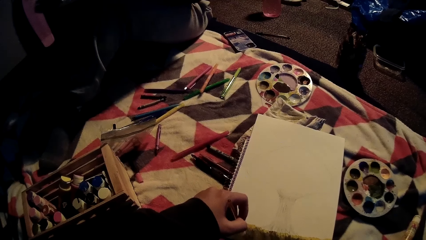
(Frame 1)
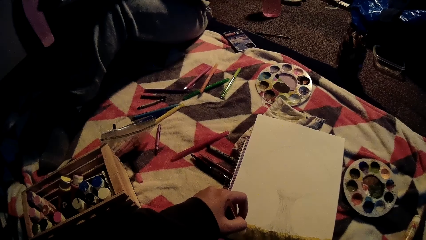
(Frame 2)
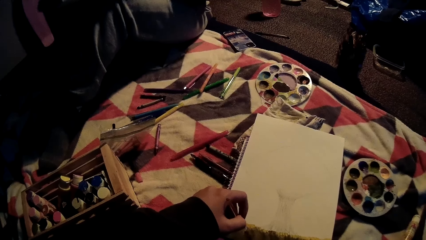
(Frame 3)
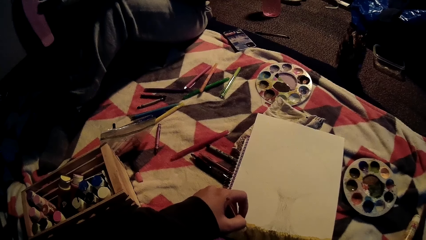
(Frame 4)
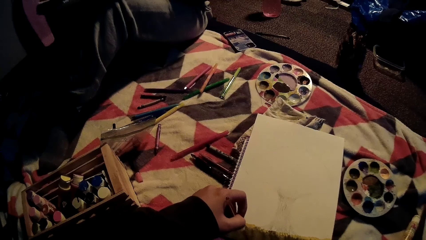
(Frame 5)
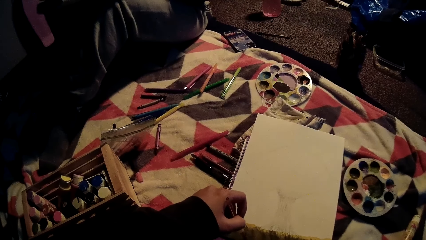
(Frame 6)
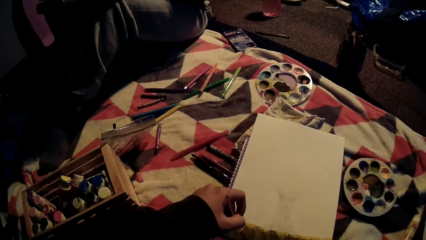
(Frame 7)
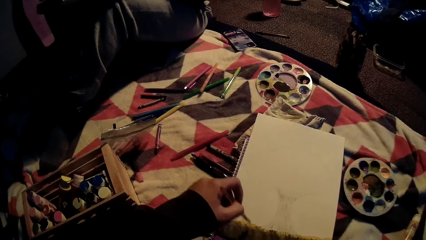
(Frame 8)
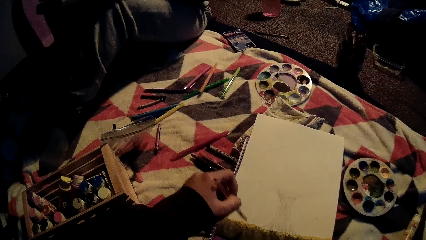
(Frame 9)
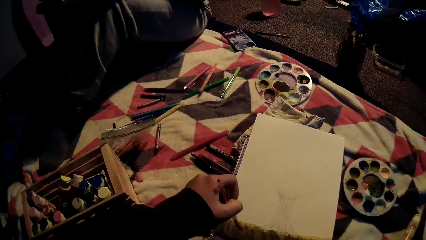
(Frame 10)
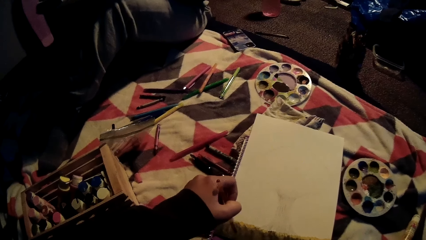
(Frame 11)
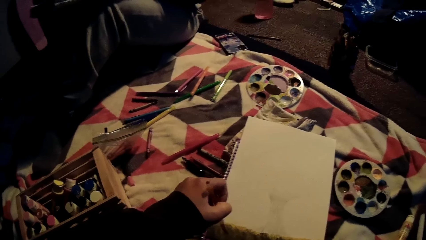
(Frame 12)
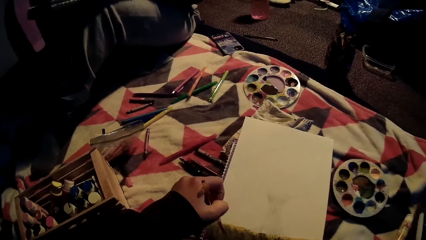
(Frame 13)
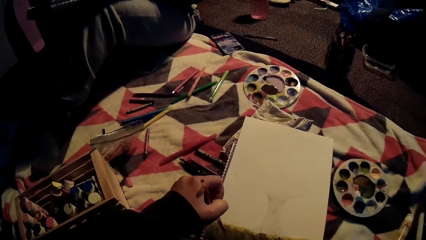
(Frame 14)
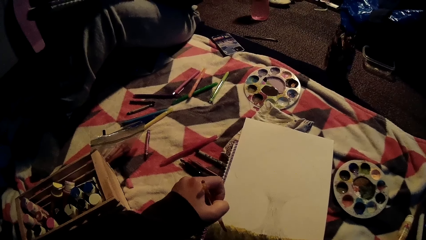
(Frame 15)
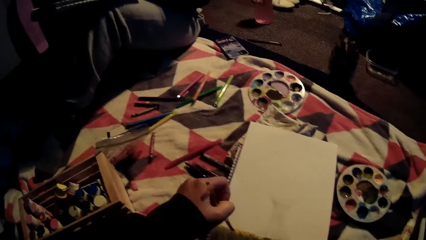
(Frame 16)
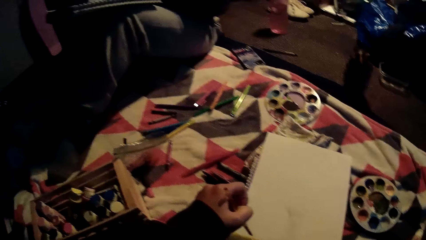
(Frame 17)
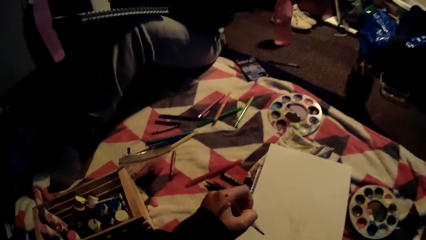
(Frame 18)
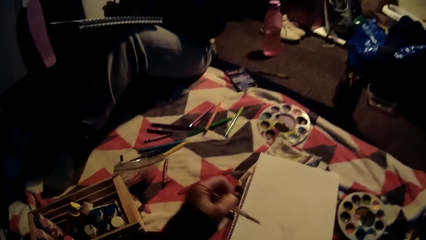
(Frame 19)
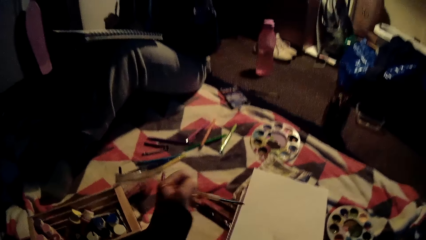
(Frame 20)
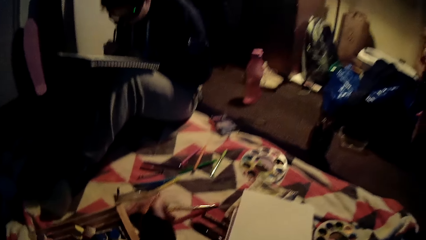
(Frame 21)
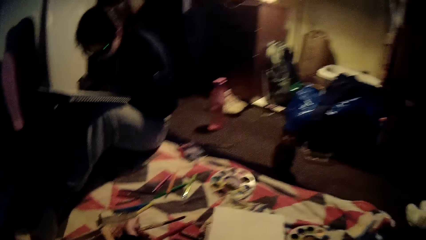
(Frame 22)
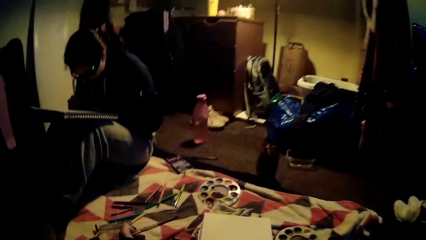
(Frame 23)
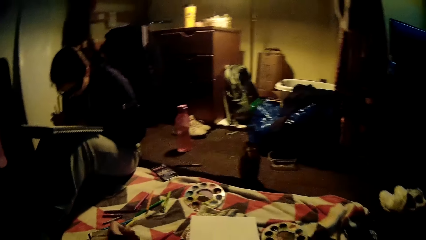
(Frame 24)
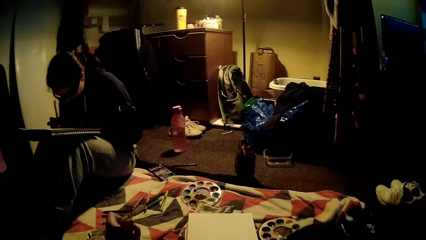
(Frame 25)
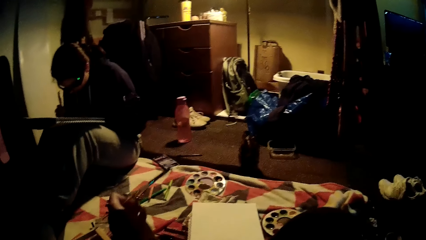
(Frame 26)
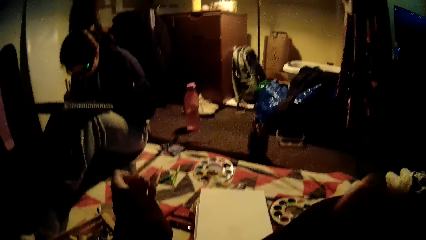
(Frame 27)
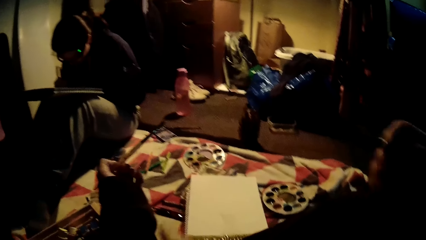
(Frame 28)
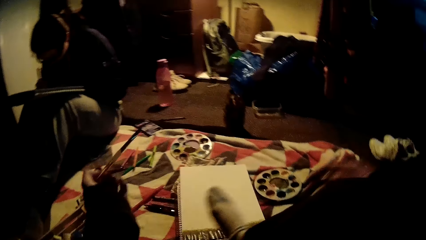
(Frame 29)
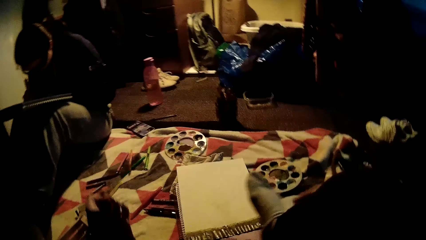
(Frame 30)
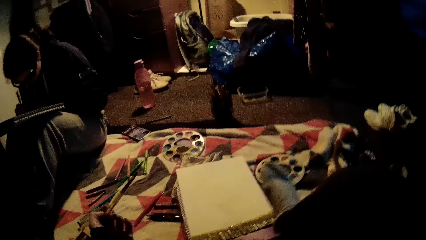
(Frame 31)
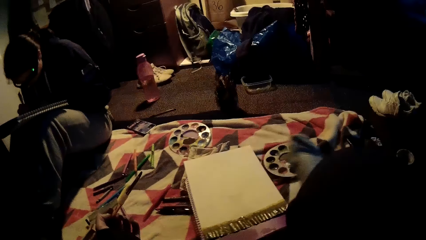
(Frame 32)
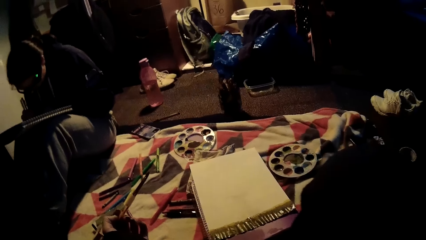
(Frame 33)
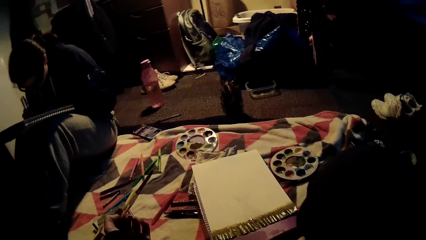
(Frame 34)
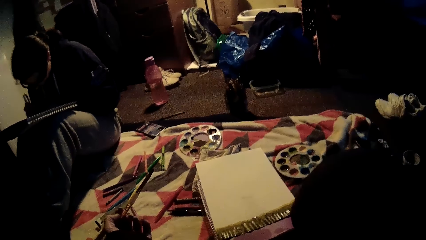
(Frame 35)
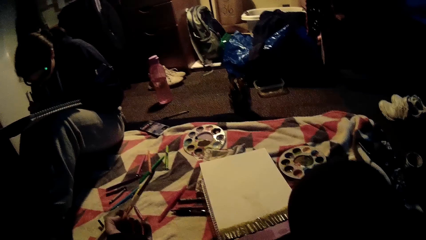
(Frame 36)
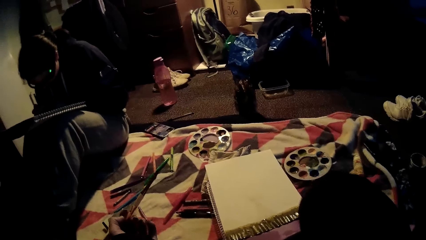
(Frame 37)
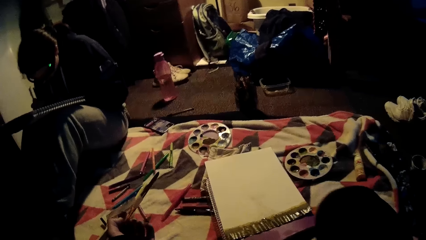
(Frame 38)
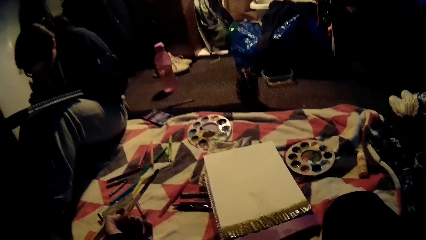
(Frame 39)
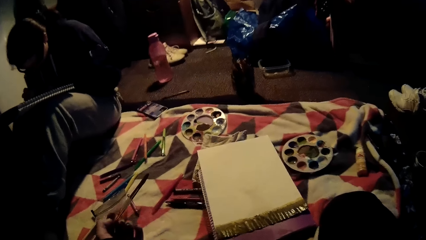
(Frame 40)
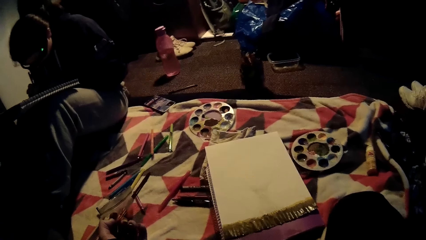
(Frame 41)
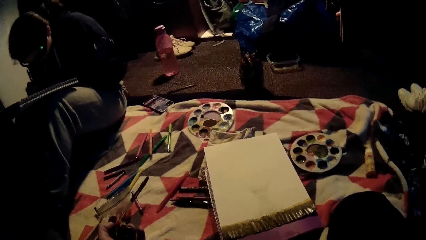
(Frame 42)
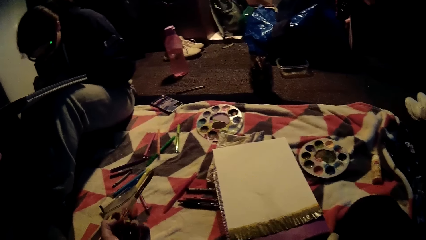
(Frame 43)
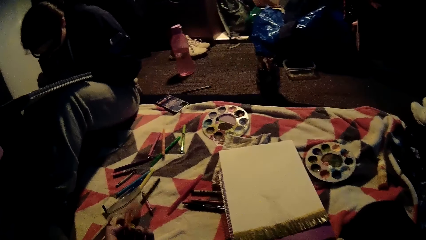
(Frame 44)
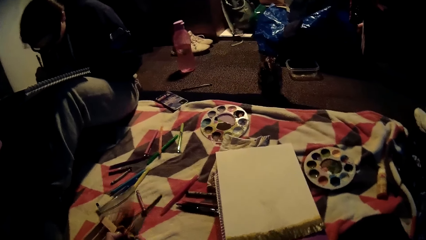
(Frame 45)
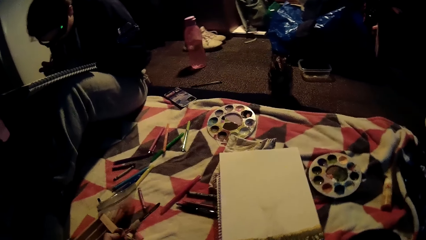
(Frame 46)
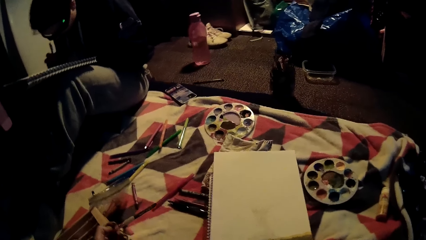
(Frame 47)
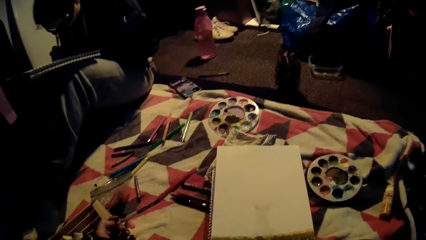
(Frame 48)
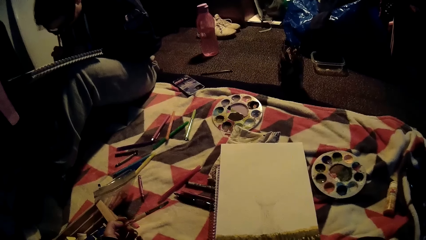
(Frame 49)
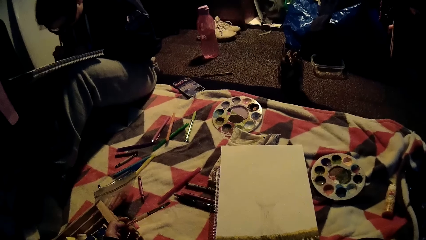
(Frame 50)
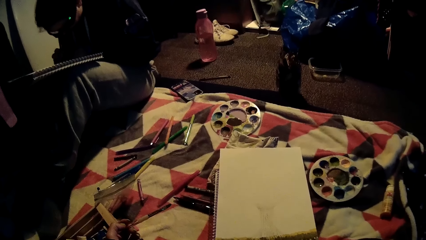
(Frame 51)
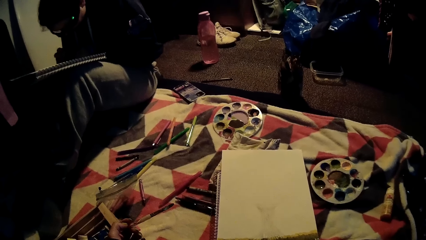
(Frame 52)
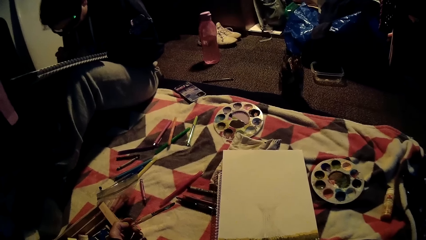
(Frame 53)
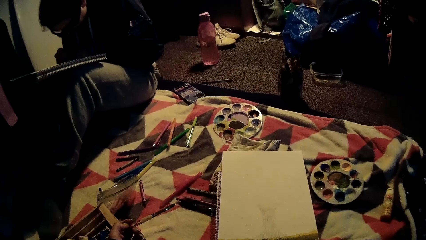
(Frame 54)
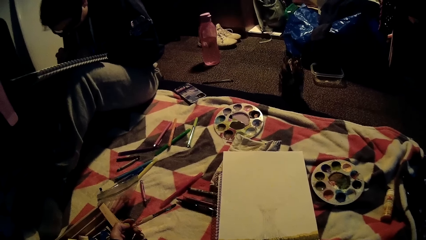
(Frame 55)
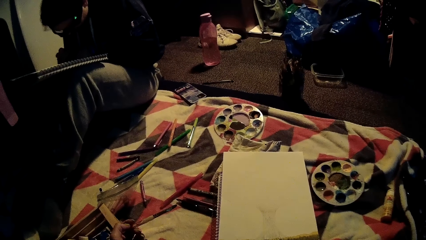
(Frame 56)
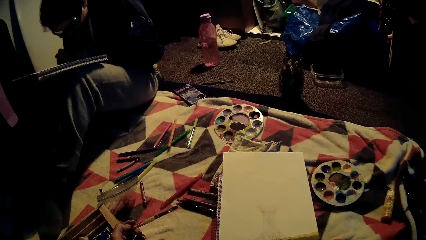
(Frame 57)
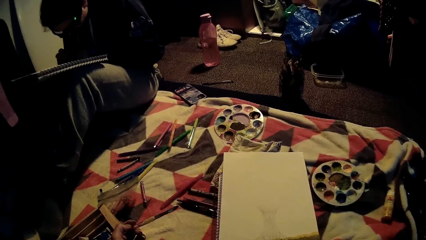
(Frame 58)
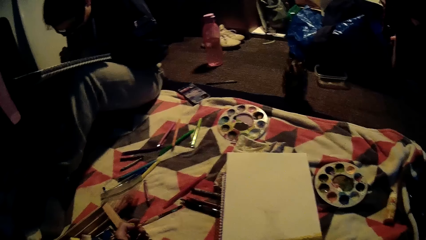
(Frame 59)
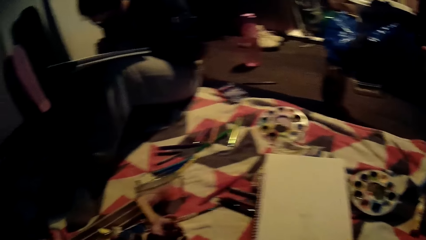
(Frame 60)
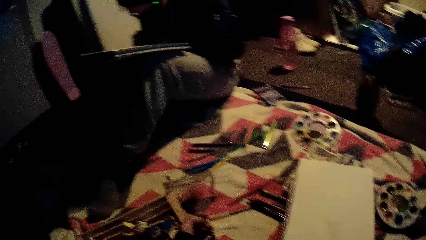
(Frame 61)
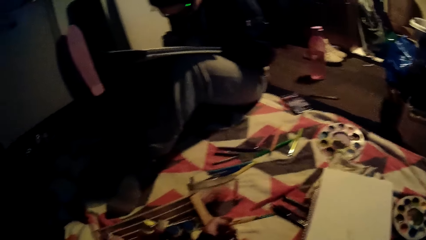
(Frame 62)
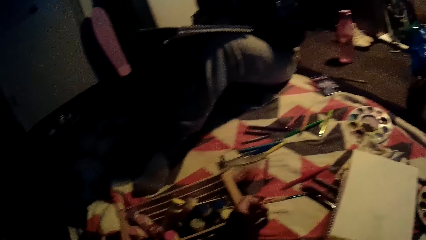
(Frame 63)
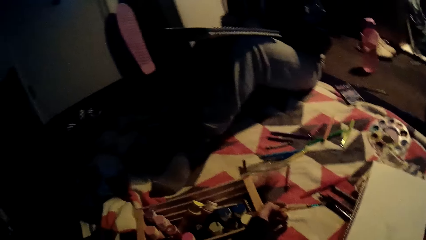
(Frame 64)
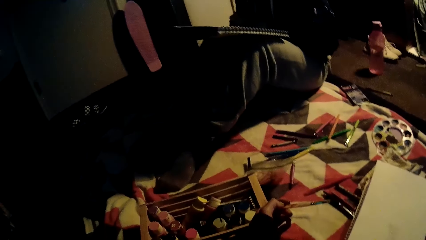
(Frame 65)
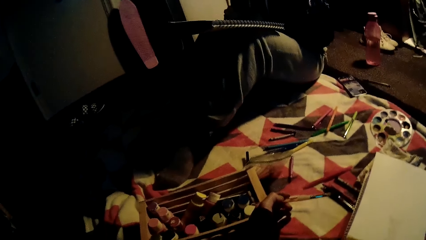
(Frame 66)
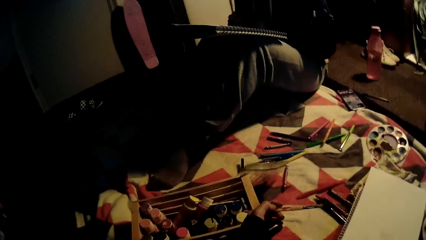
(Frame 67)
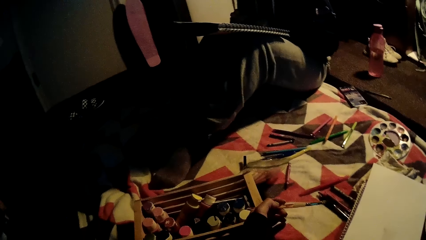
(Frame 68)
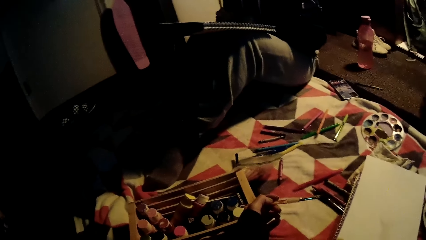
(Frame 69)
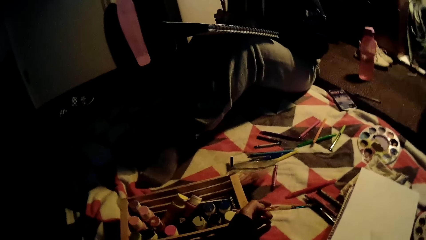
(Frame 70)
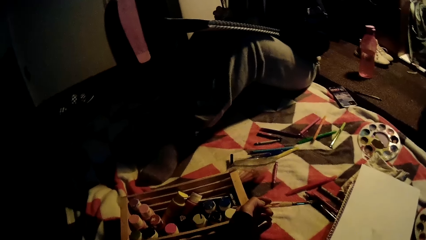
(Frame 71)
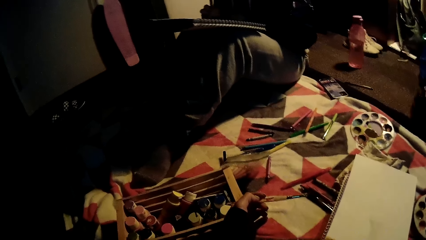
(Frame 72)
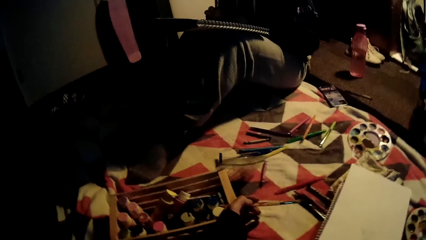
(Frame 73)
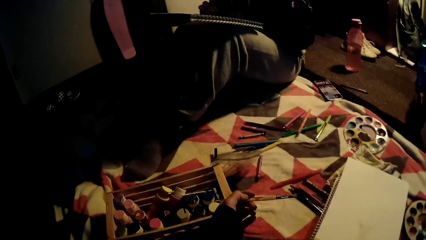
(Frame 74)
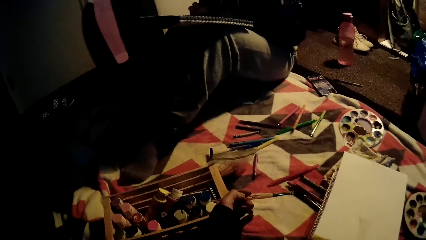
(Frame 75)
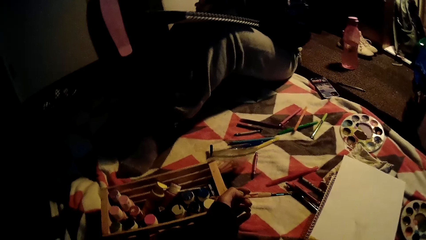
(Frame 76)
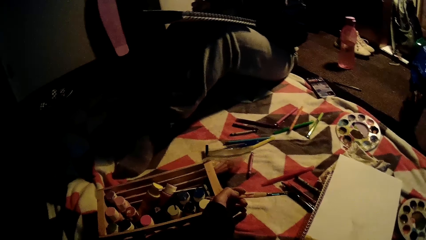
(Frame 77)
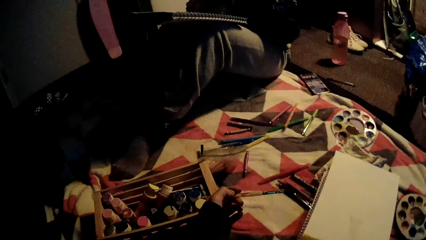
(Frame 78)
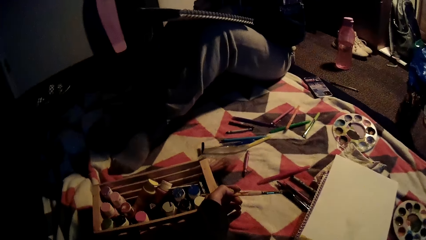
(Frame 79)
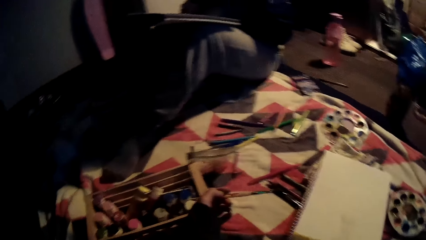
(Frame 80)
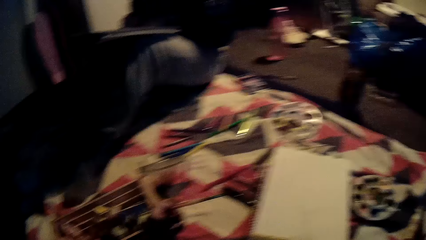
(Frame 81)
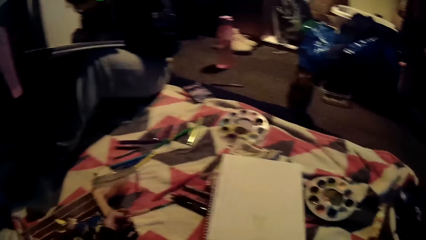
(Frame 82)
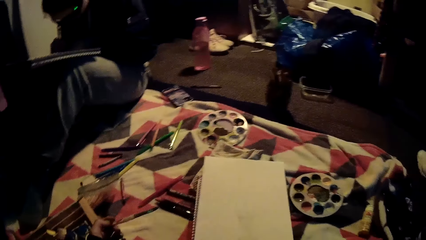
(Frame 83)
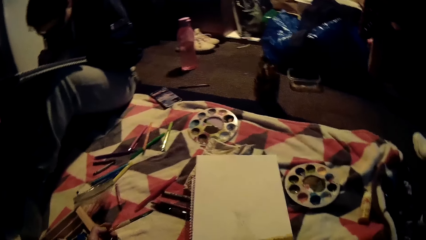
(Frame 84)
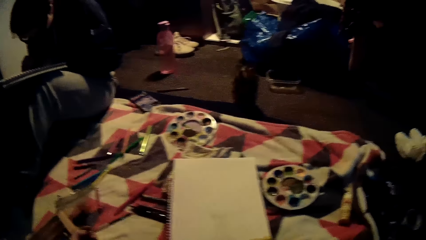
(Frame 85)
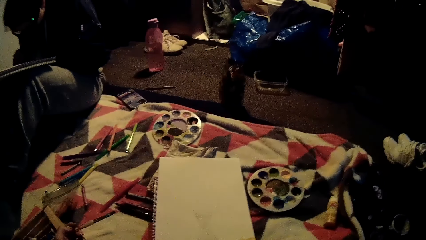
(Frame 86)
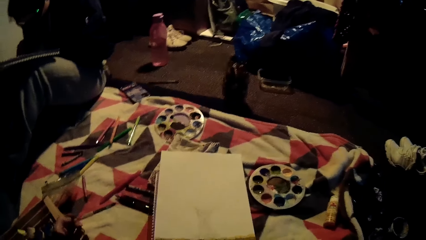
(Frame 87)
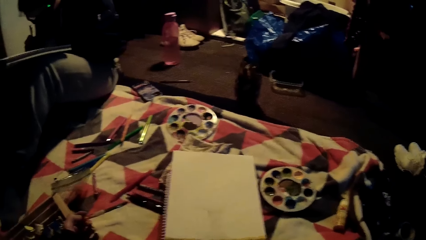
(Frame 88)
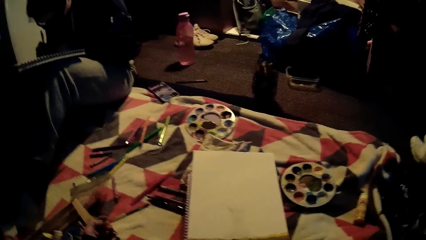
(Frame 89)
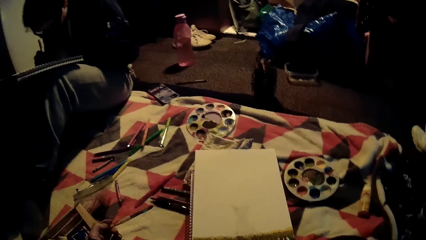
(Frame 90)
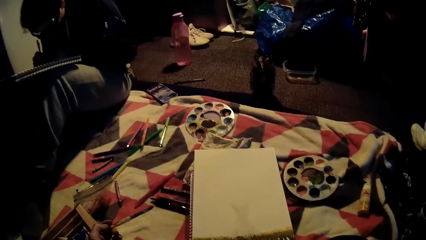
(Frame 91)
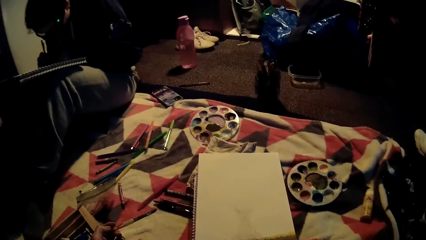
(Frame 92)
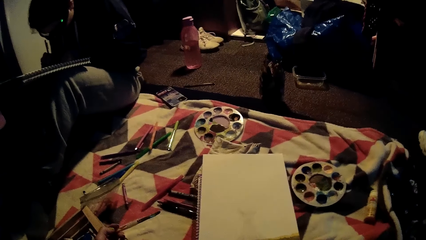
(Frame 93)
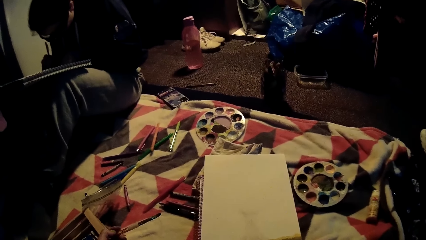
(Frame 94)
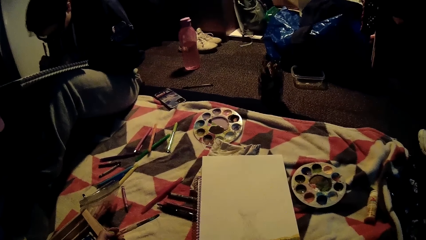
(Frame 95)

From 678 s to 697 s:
The camera wearer draws on the book with a paint brush. They lift the paint brush from the drawing book. They adjust their legs. They fold in their right leg. They look at the drawing book and look around the room.
